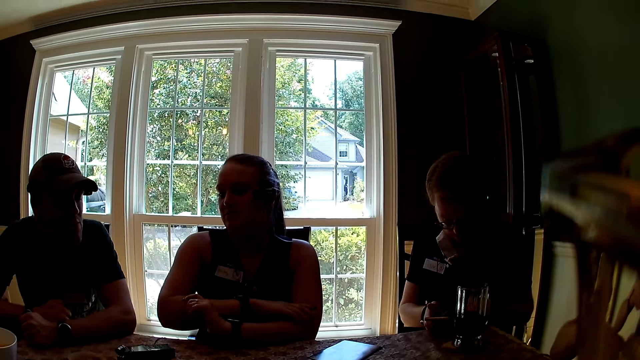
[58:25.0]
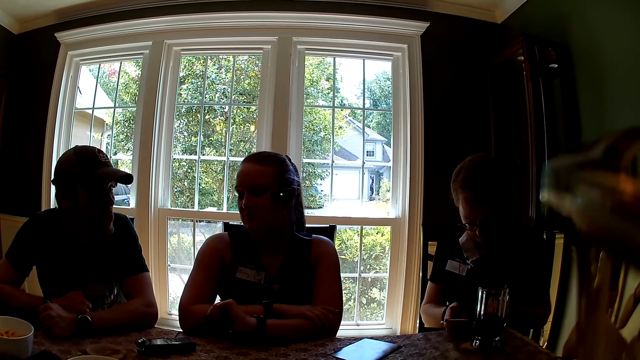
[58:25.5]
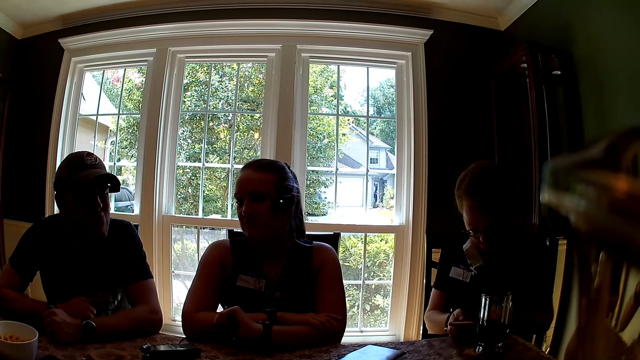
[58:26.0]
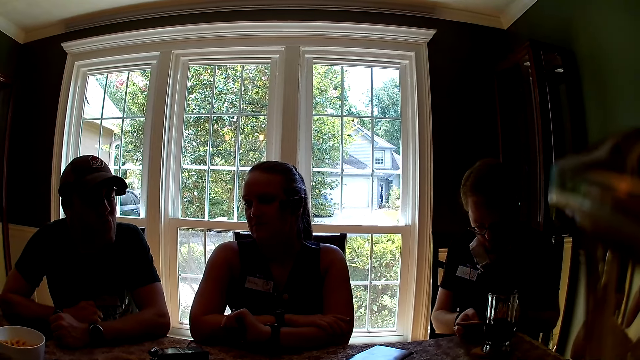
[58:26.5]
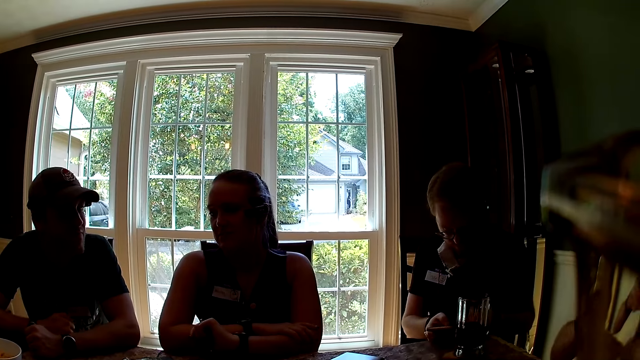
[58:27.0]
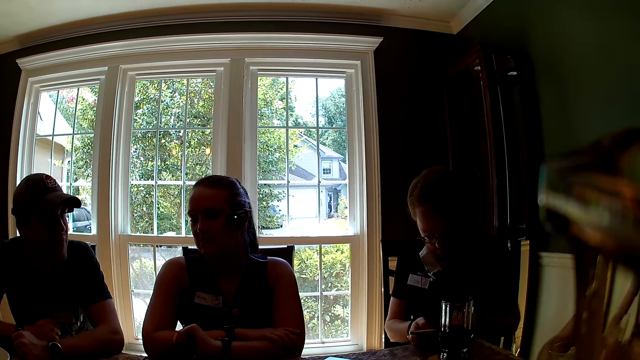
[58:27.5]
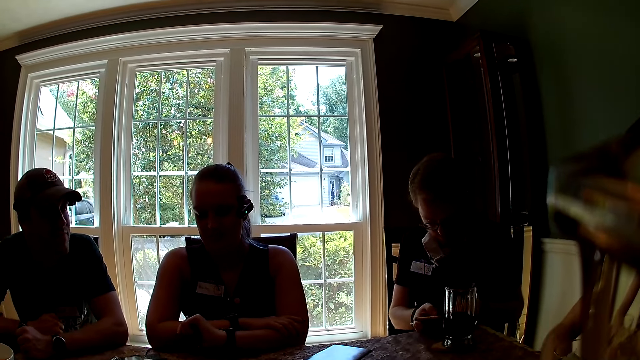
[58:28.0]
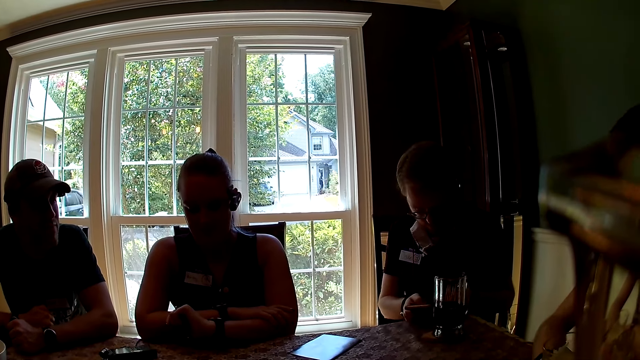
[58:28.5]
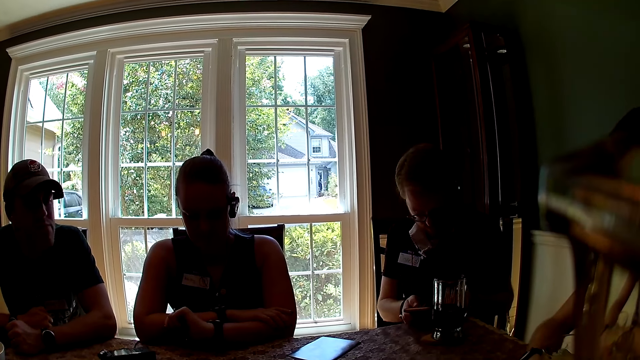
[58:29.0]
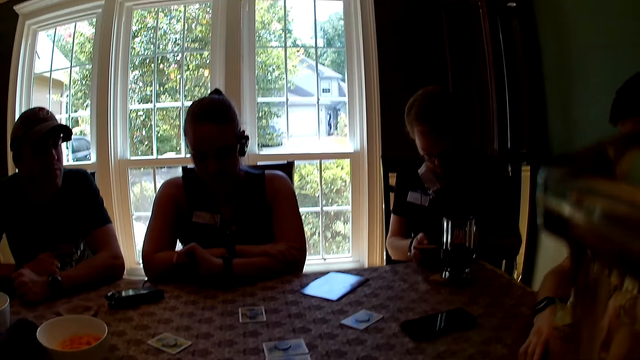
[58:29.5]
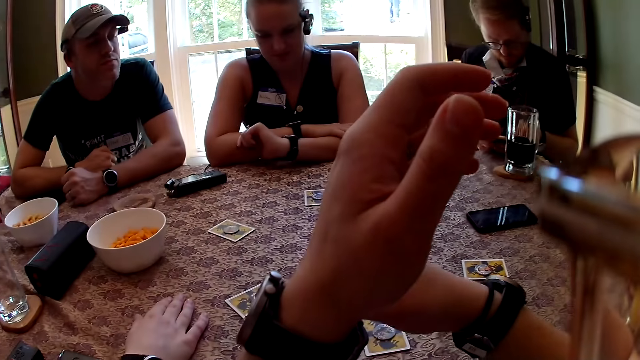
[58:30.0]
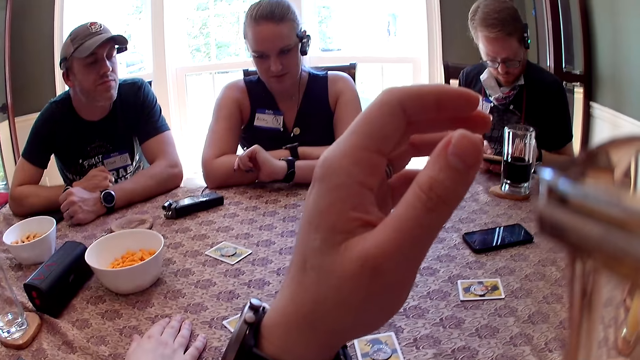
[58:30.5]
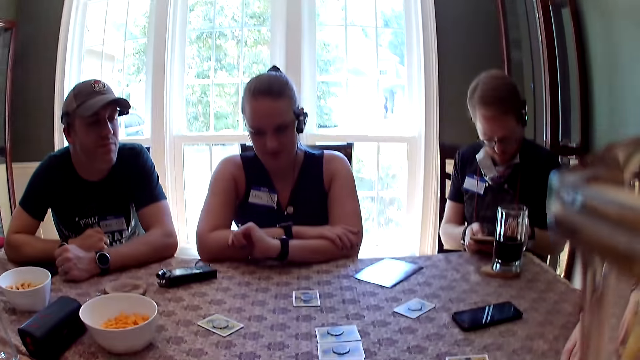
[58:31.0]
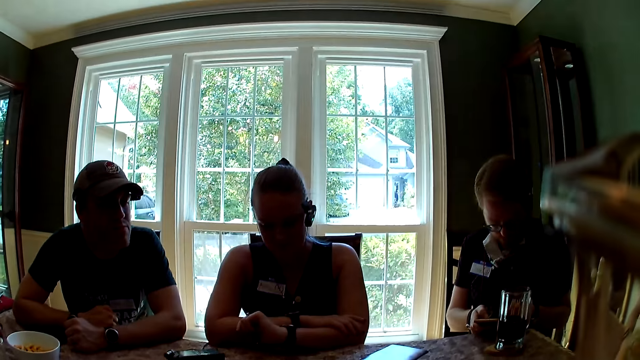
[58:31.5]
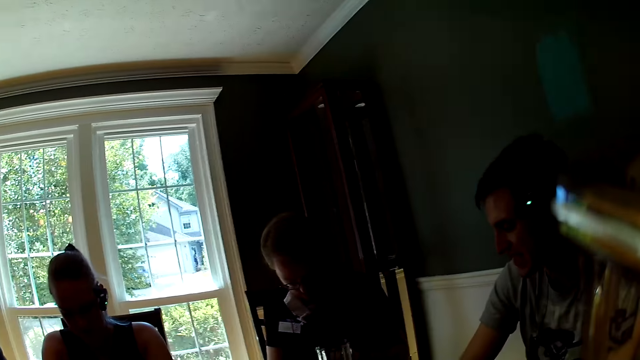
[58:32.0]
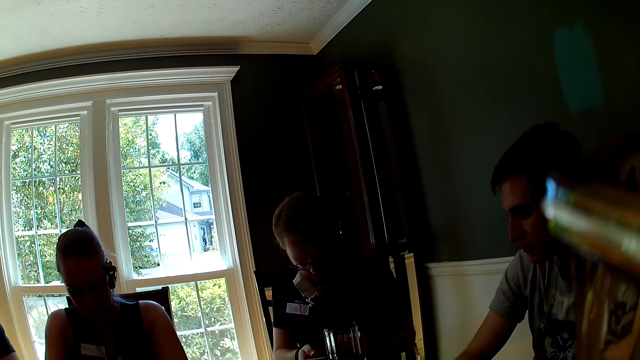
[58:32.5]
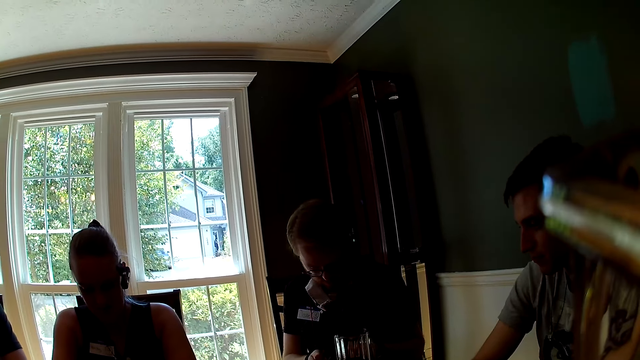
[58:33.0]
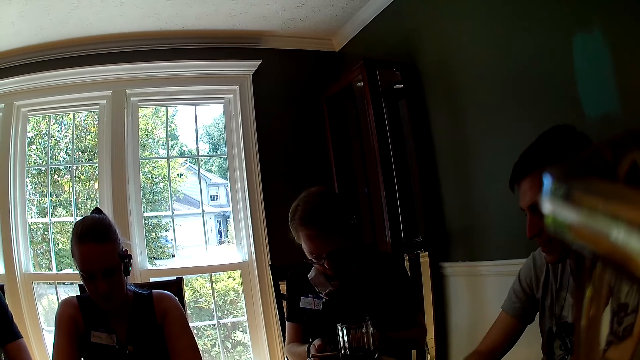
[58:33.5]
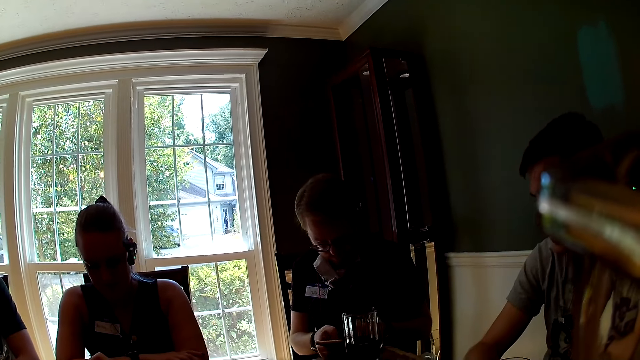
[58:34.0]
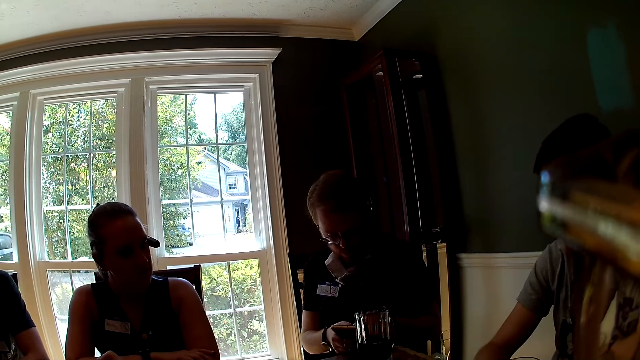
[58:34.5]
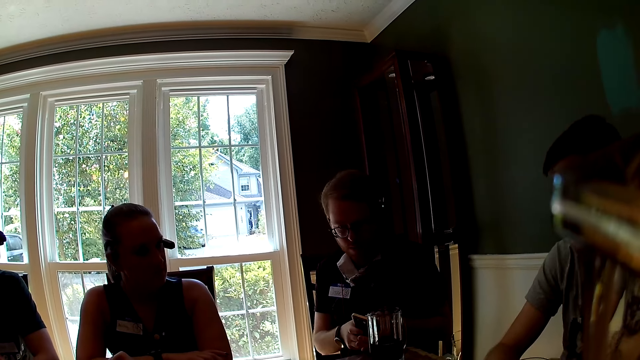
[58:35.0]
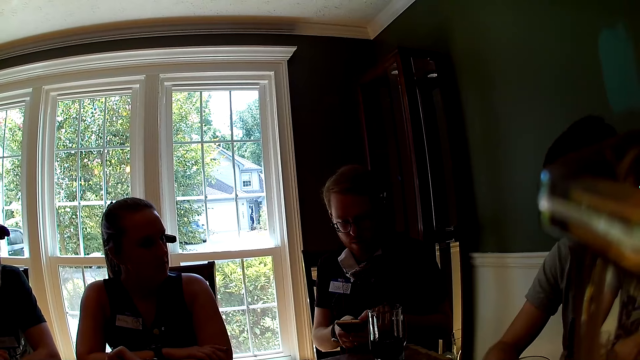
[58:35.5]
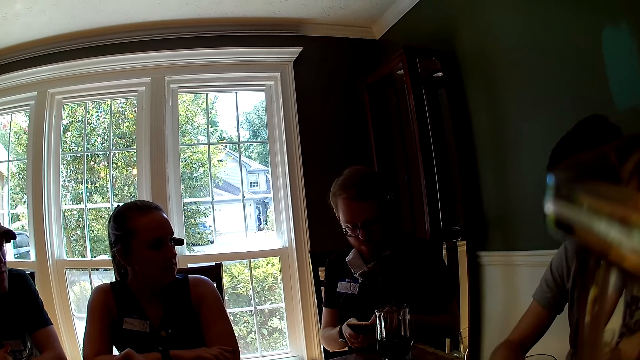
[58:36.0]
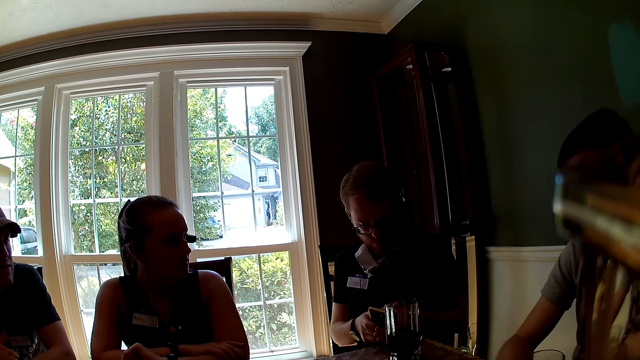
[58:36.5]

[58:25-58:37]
A man speaks. The camera wearer raises the hand.

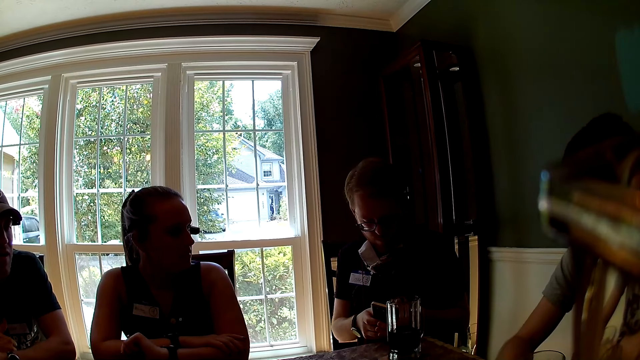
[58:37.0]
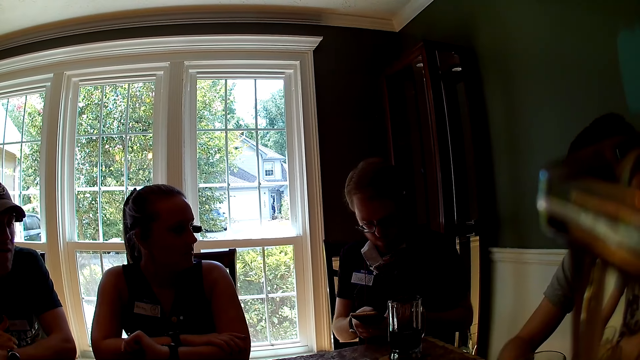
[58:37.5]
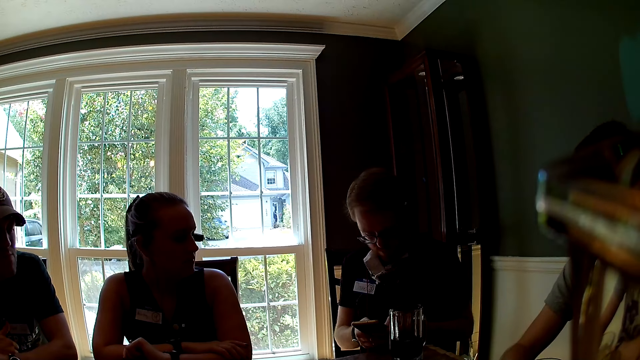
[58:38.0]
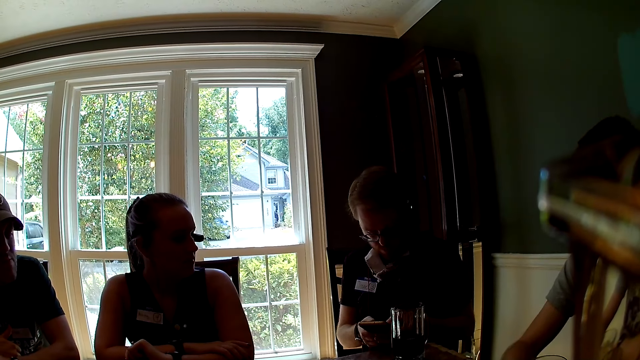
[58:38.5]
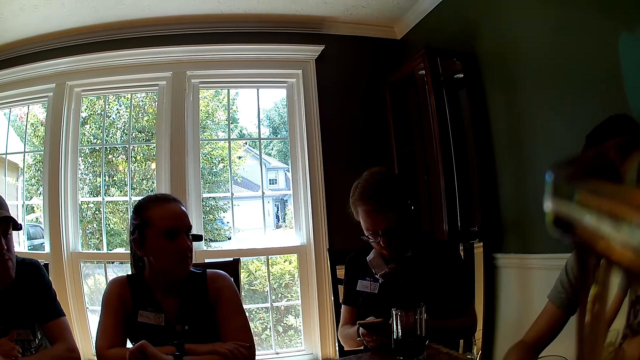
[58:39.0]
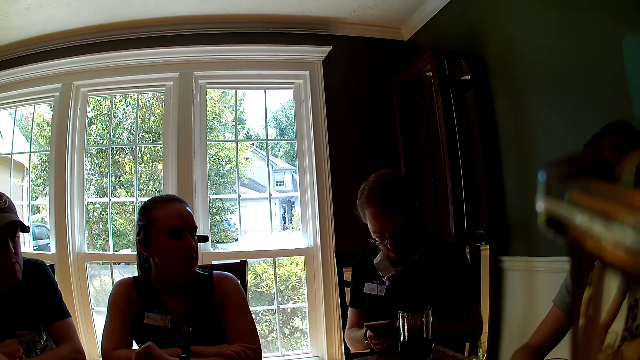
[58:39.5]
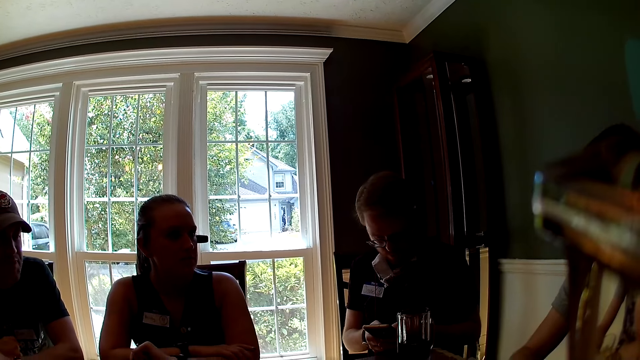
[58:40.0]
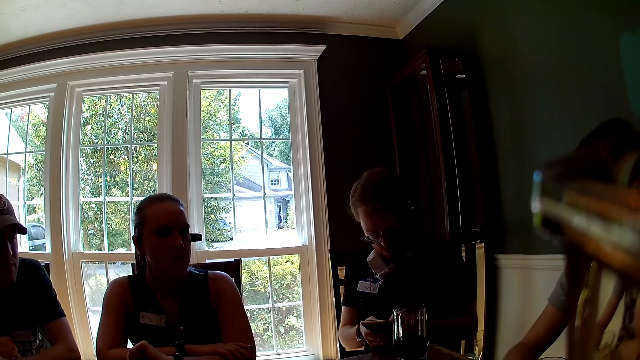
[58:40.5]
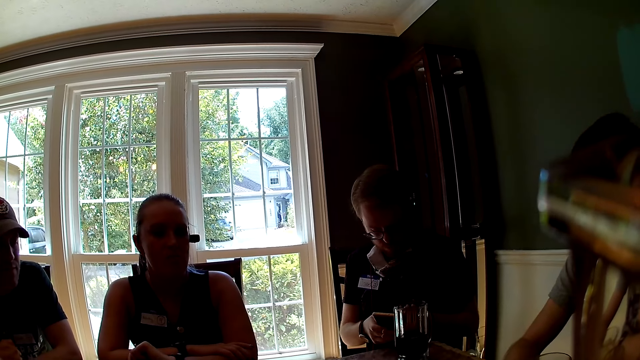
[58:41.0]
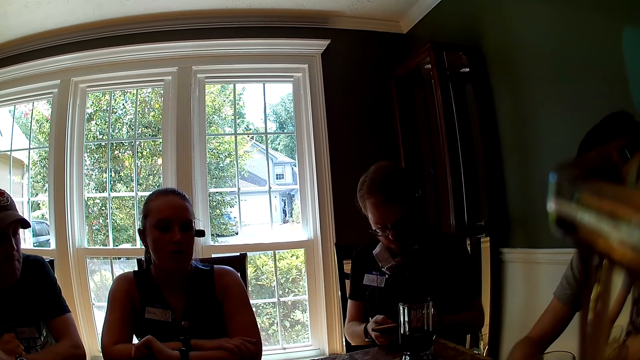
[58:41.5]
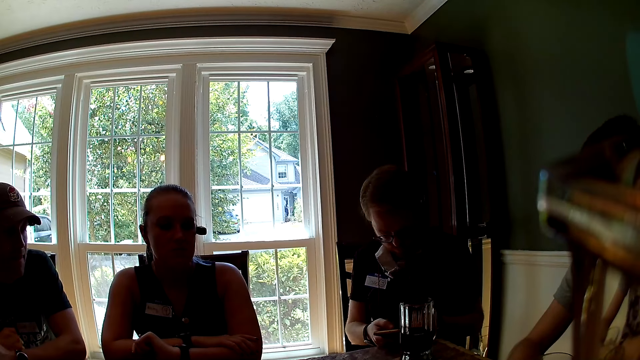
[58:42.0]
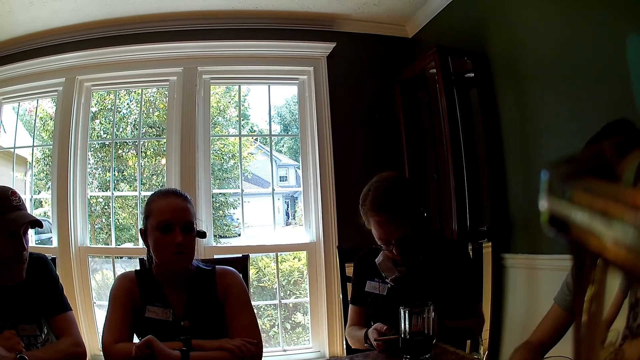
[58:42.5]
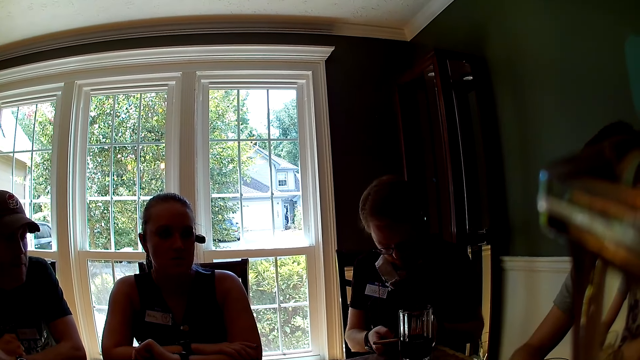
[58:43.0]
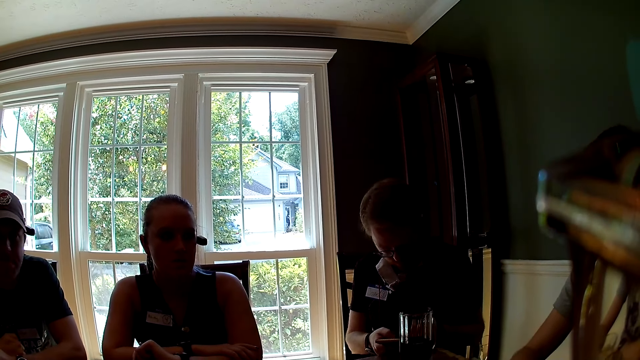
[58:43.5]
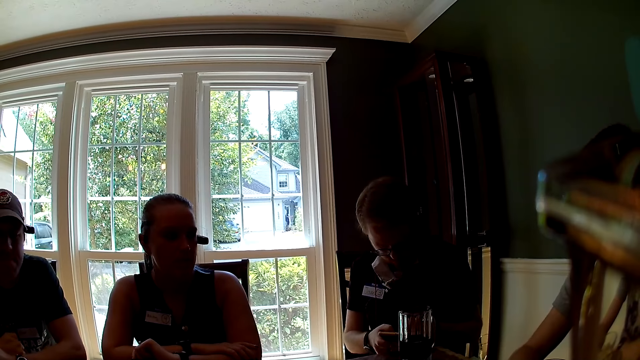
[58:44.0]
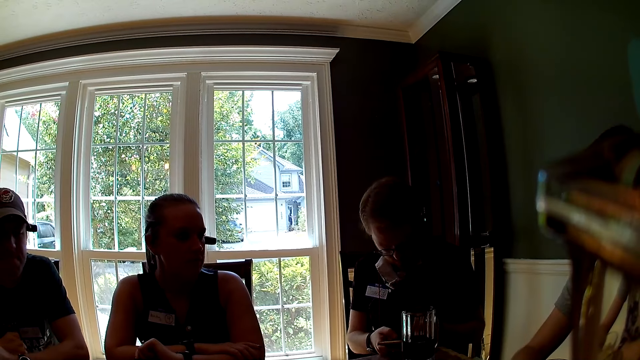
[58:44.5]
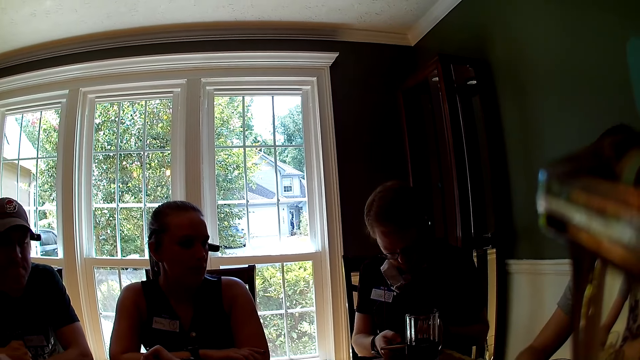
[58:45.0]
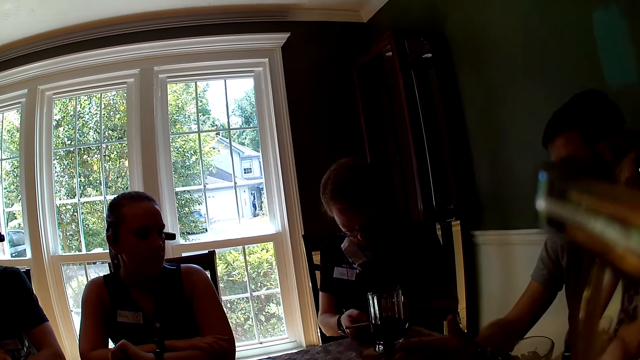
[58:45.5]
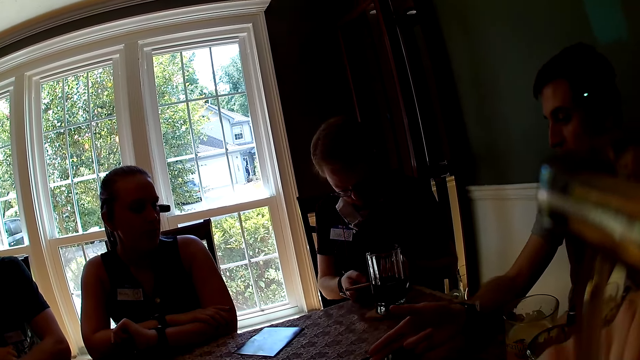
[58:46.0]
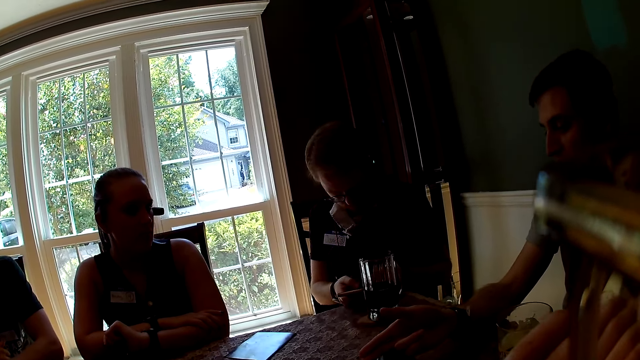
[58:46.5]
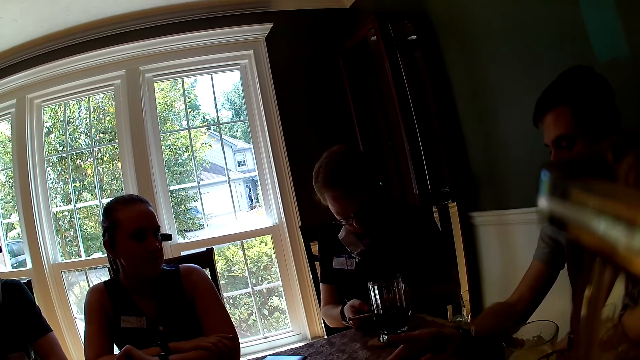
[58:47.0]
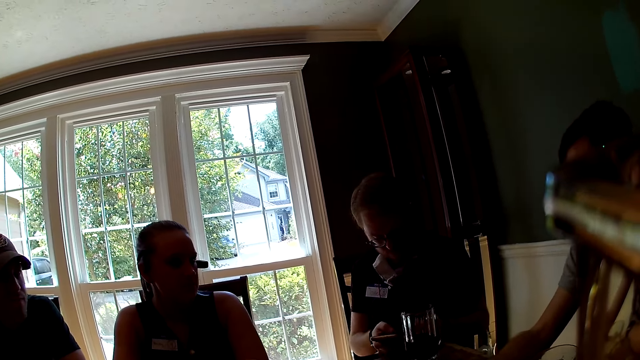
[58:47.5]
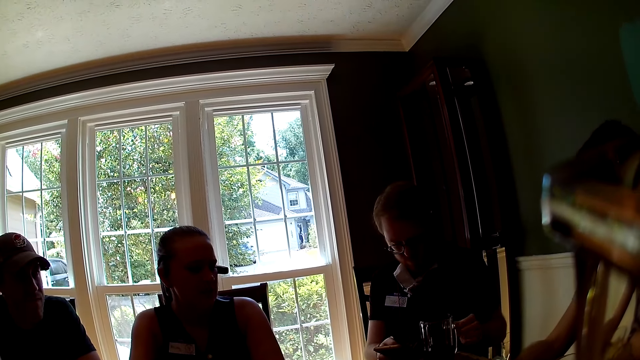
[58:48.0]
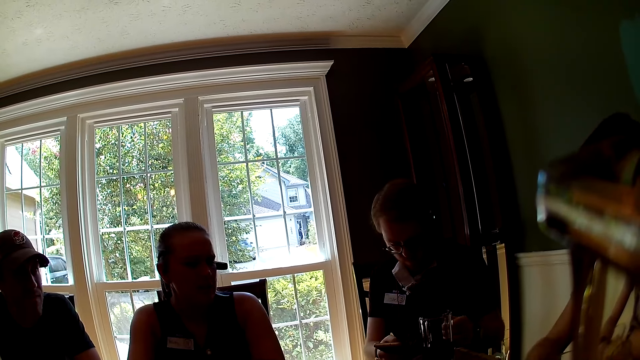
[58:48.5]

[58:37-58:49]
A man scrolls the phone. The camera wearer looks at the man. Another man interacts with a lady.
